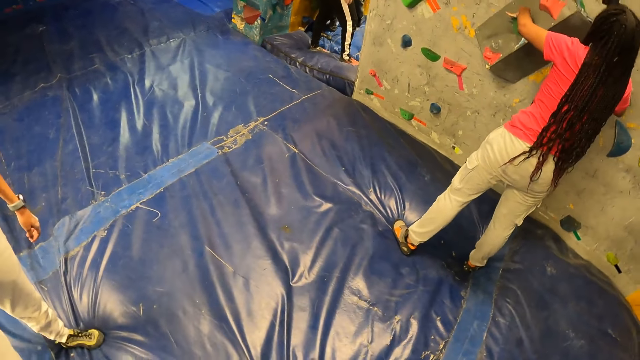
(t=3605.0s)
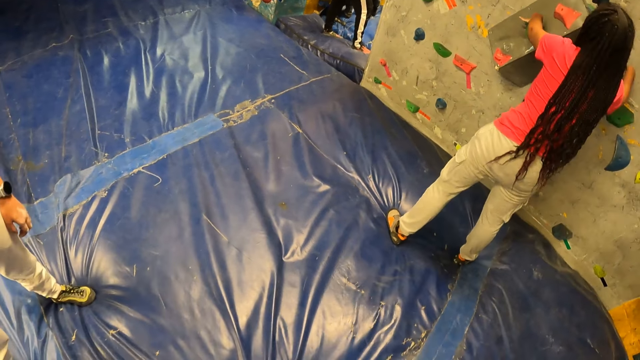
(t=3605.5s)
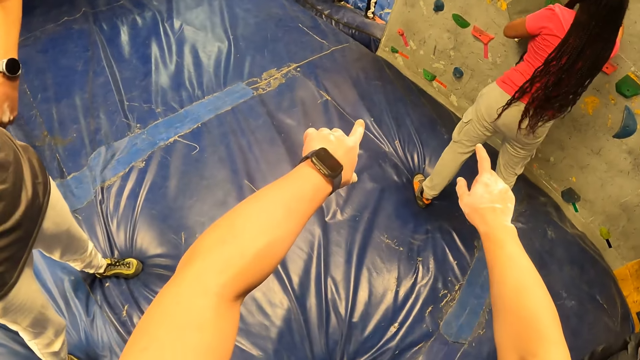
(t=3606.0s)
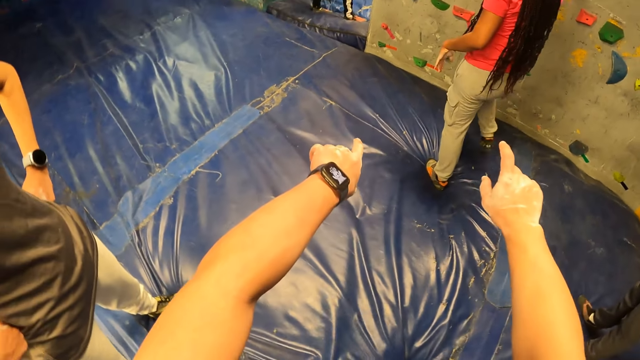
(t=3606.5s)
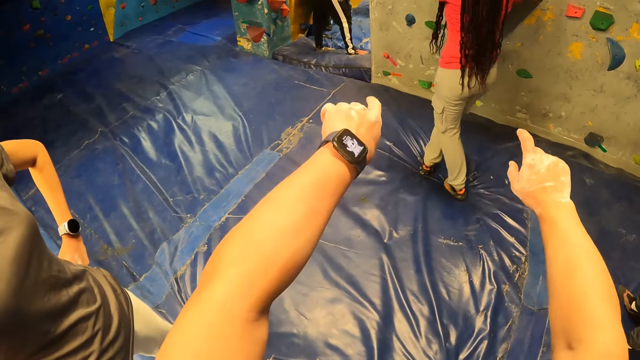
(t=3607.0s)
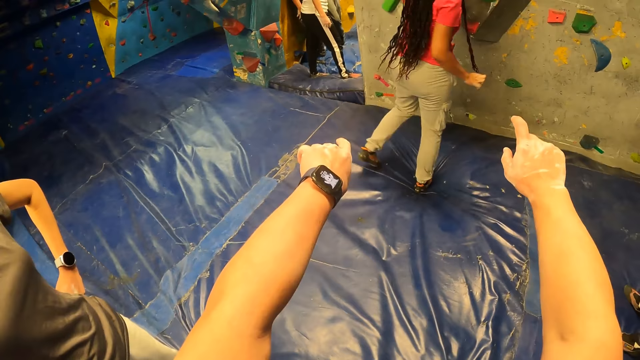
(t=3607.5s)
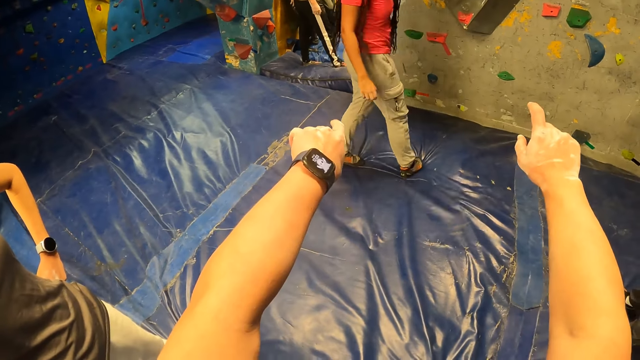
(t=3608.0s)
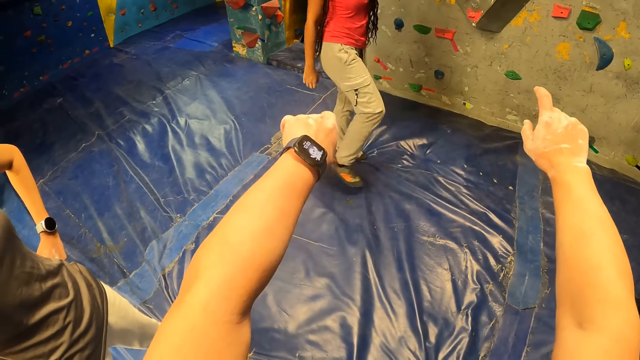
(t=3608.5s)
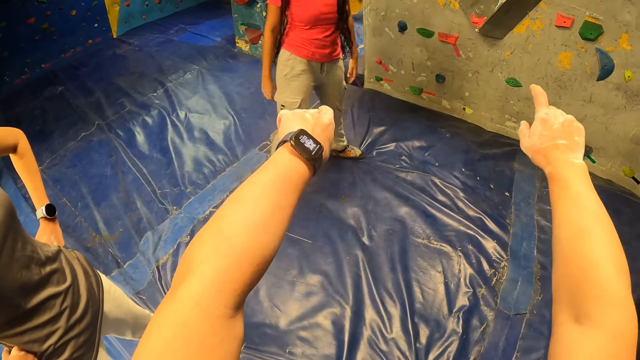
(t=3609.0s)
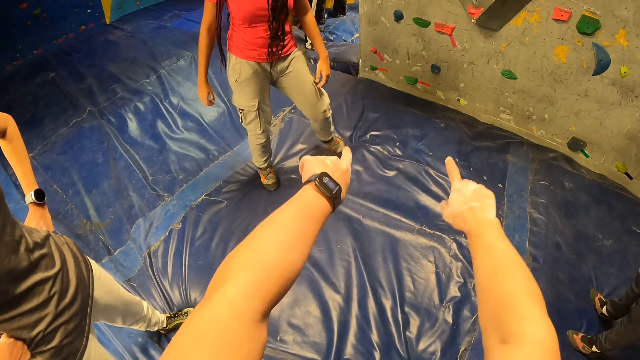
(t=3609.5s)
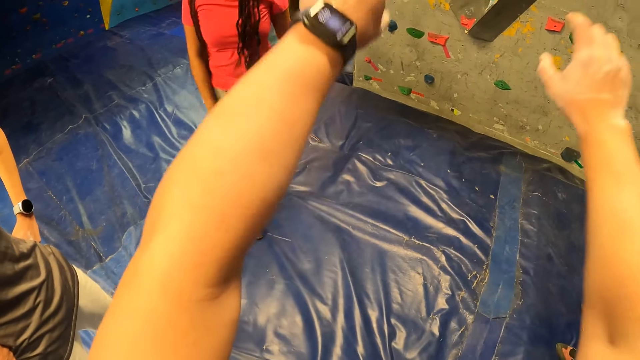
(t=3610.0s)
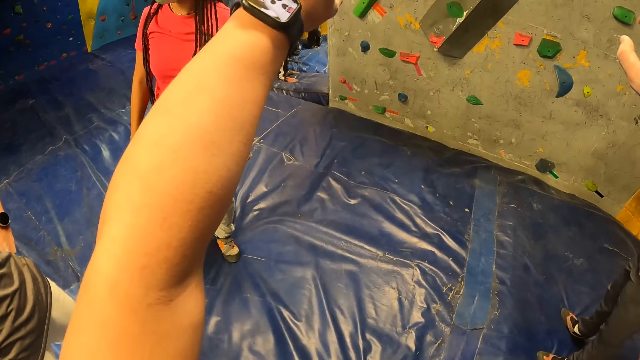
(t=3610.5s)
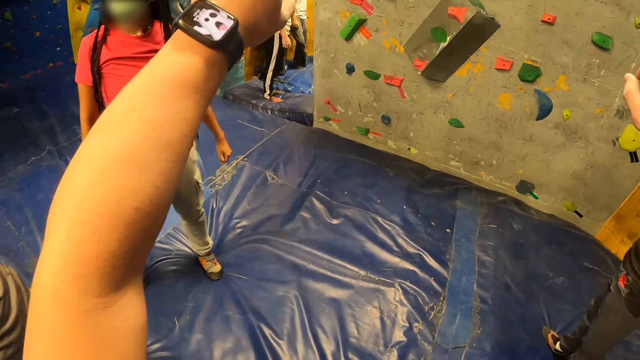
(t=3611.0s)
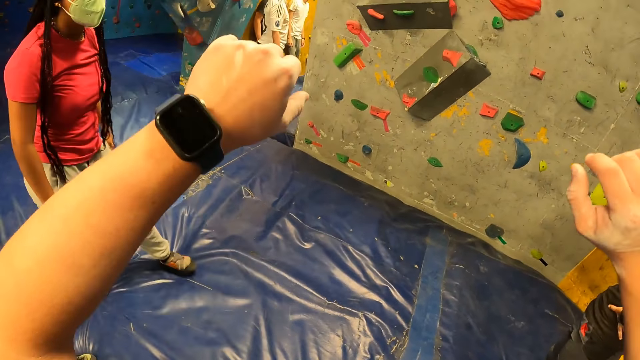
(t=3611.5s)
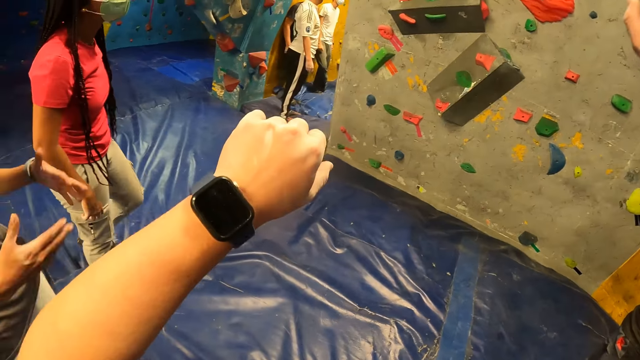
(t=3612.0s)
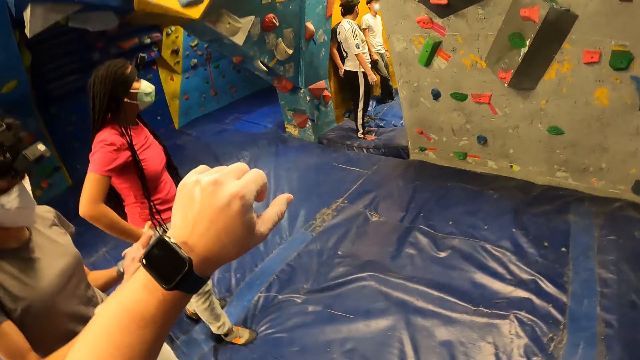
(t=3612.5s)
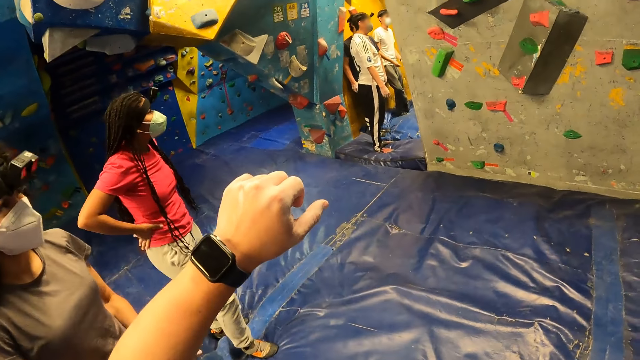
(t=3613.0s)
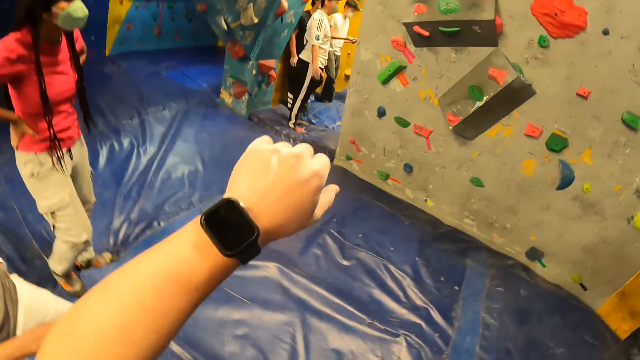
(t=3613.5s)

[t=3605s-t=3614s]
The camera wearer points towards the rock wall with both hands. They talk with the woman.

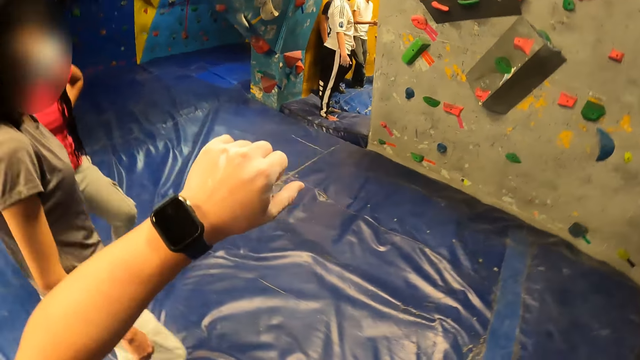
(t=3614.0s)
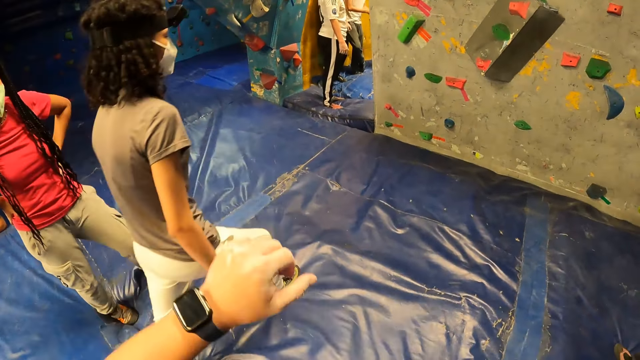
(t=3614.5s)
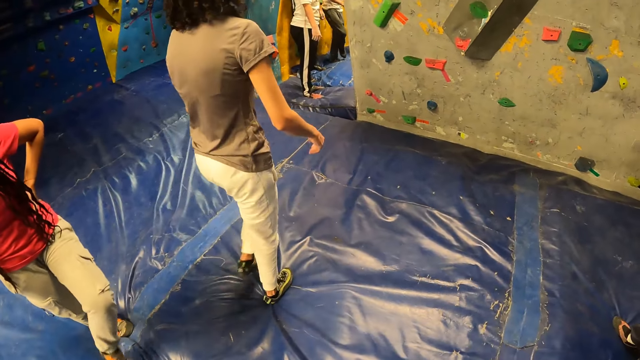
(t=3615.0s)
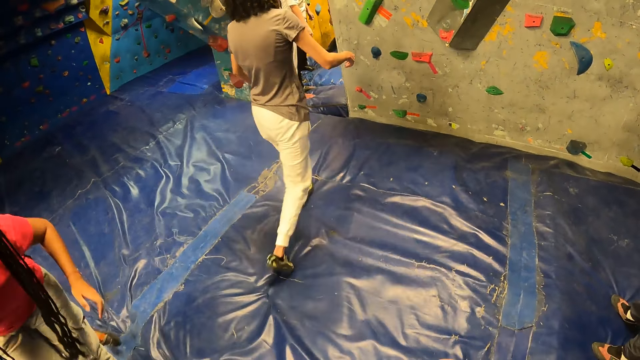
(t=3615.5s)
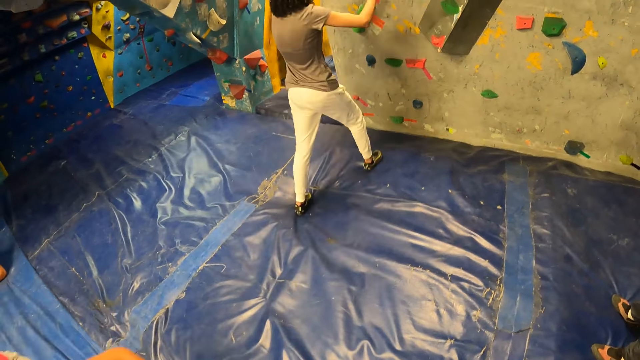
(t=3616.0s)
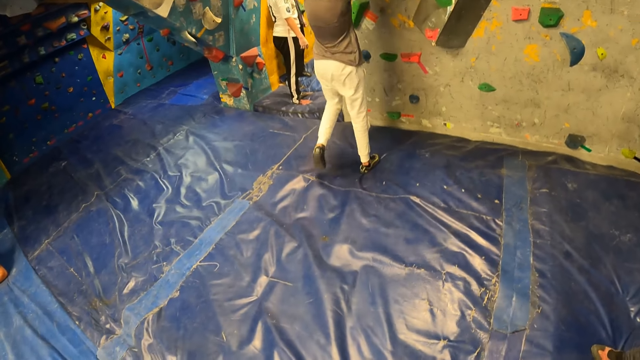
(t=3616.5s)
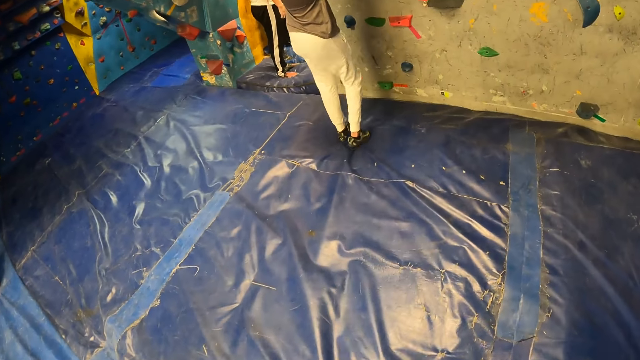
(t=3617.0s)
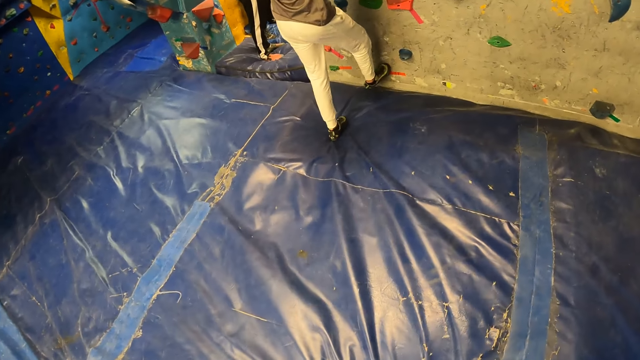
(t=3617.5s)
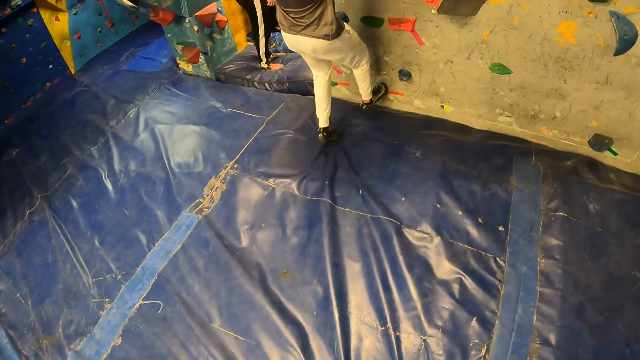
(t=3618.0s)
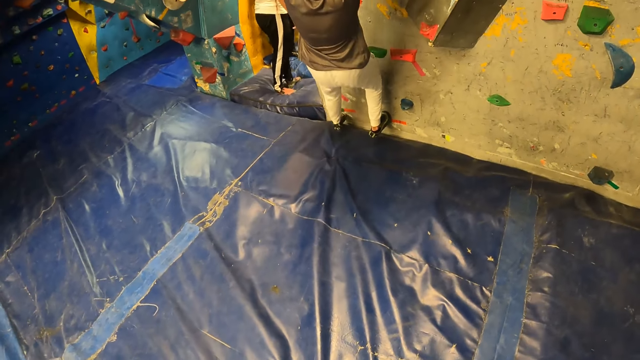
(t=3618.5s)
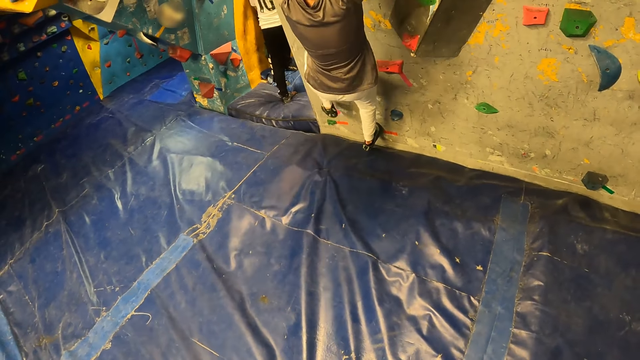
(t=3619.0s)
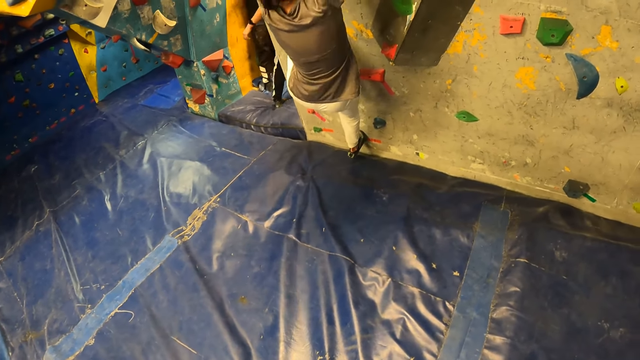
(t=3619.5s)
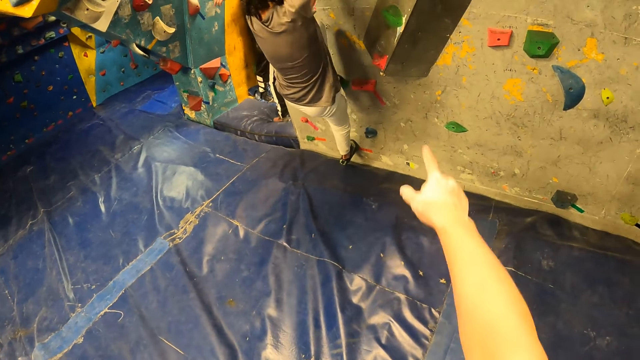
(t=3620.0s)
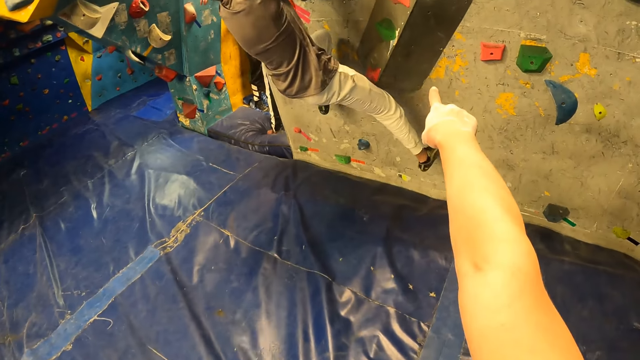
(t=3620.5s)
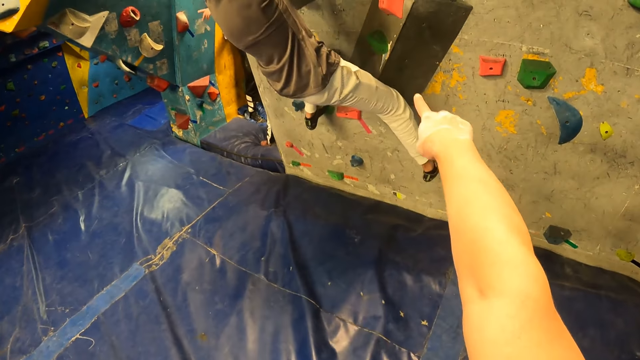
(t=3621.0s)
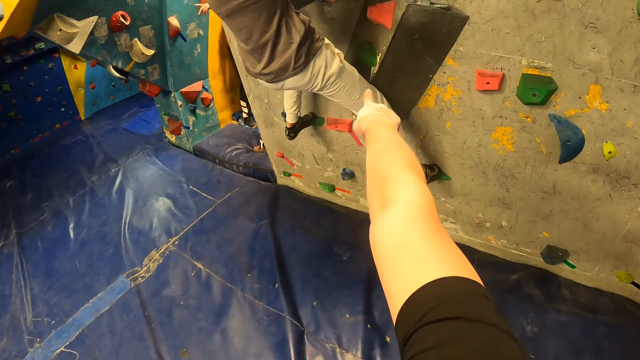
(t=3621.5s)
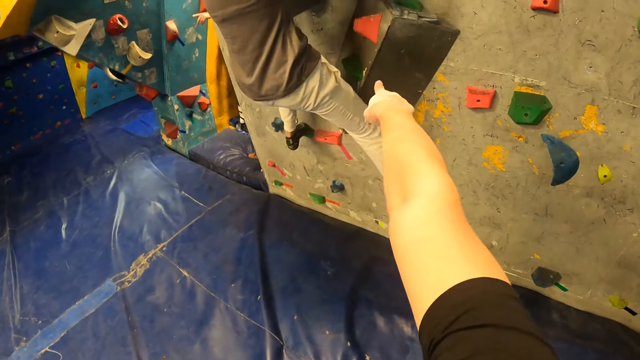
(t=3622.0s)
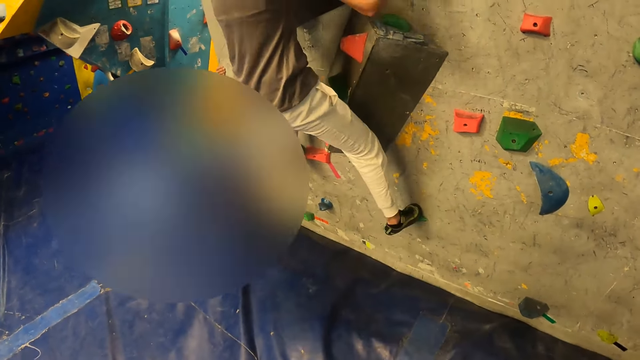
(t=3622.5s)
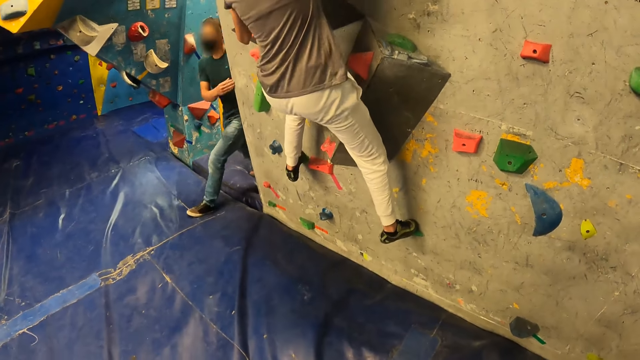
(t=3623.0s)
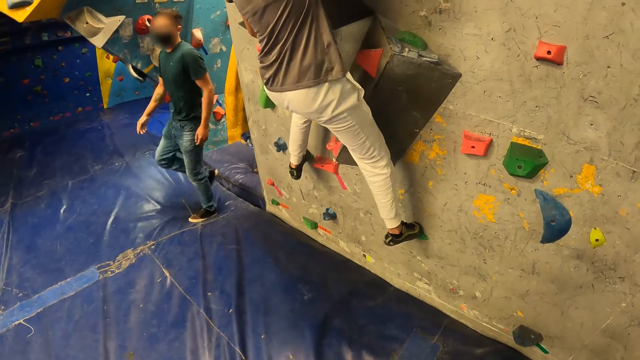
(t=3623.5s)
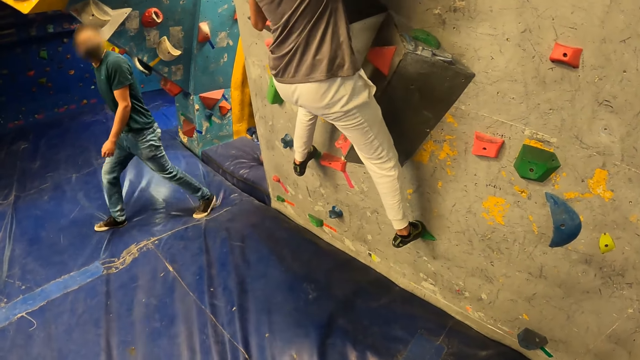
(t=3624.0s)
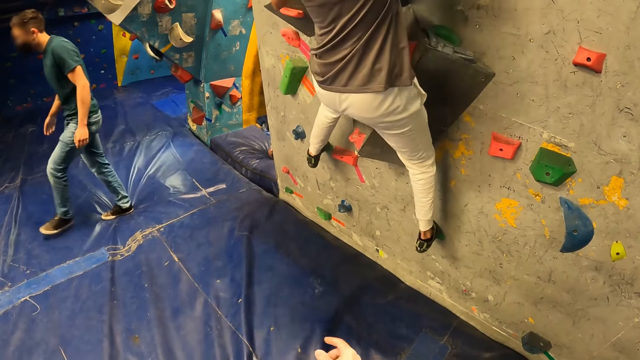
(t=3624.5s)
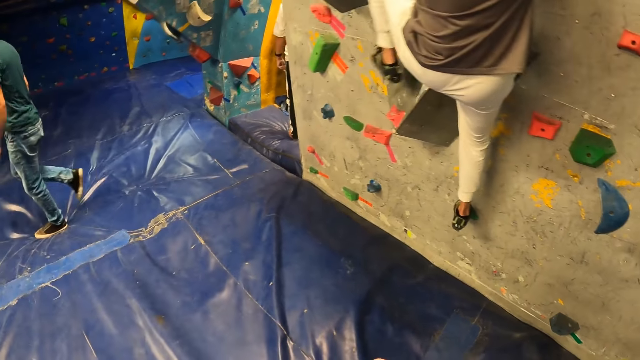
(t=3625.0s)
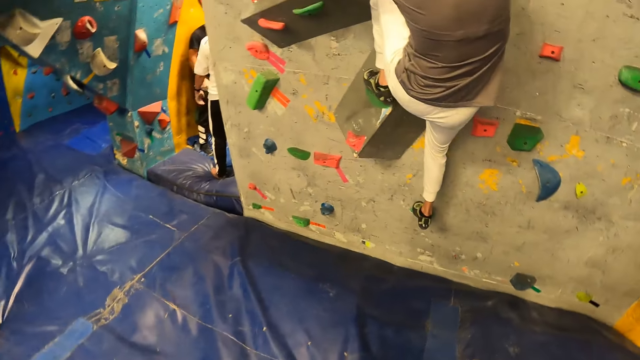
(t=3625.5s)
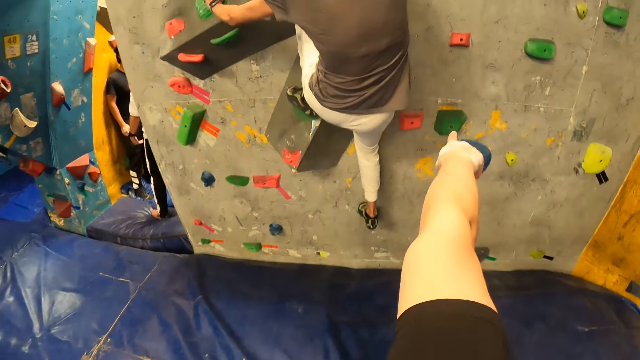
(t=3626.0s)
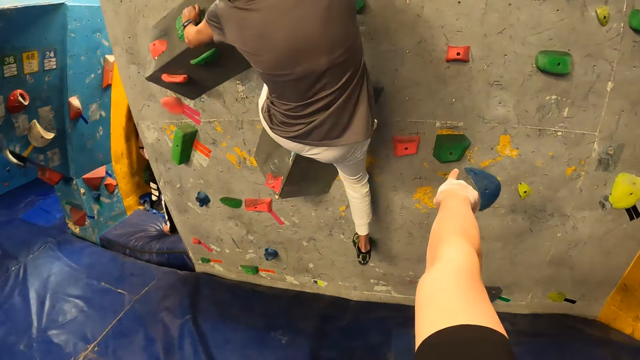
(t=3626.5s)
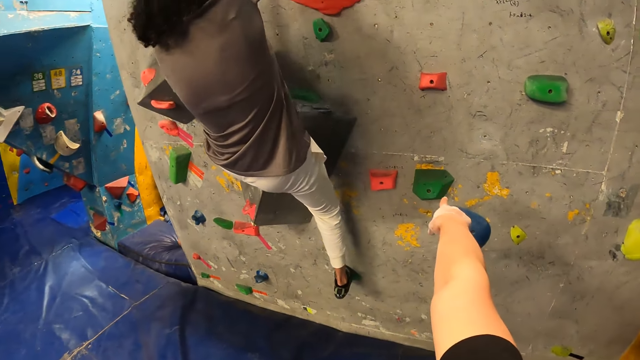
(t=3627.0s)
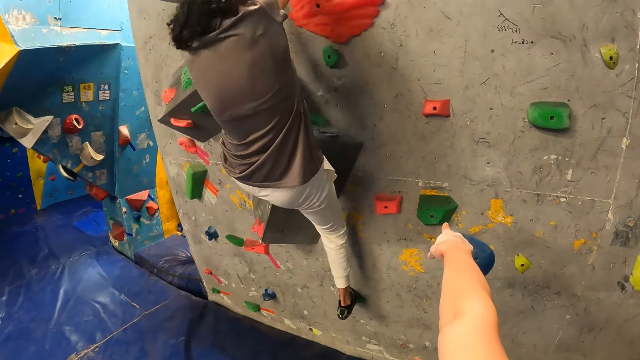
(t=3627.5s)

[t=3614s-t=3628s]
A woman walks towards the wall. The woman climbs the rock wall. The woman holds on clips on the wall. The camera wearer points towards the rock wall with her right hand. She talks with the woman. The woman climbs the wall. A man walks past the camera wearer.
